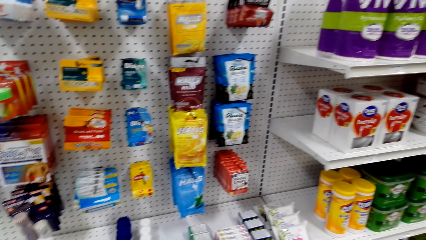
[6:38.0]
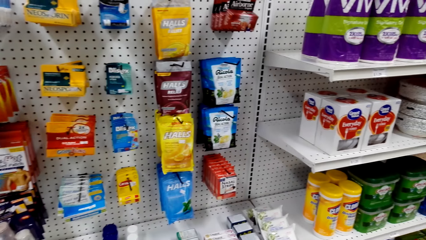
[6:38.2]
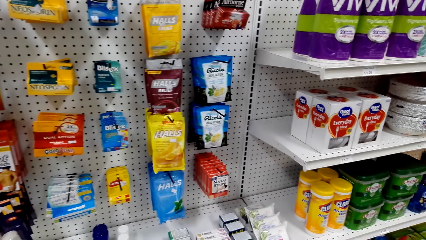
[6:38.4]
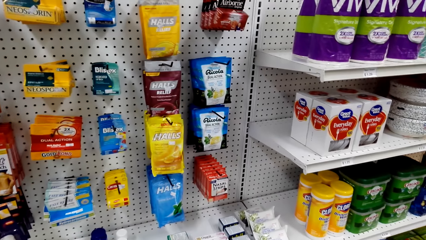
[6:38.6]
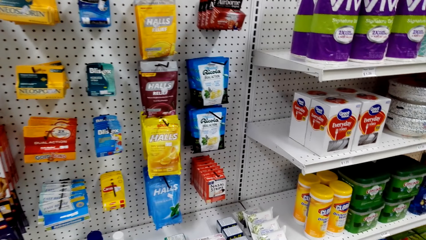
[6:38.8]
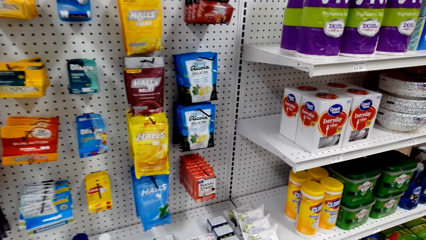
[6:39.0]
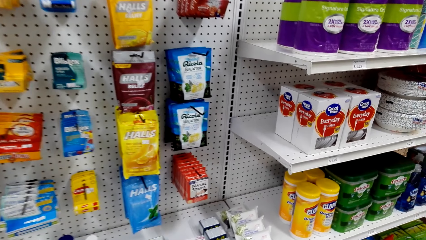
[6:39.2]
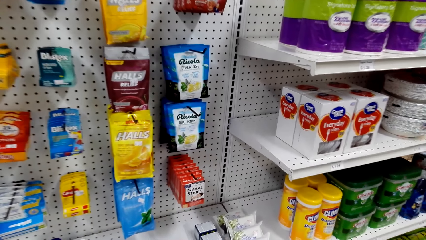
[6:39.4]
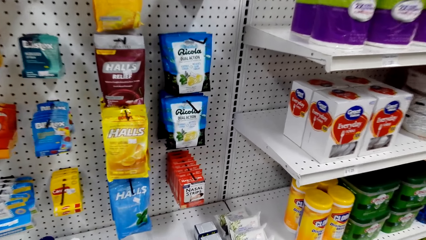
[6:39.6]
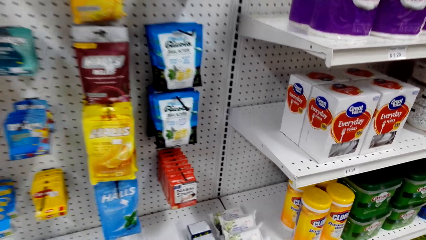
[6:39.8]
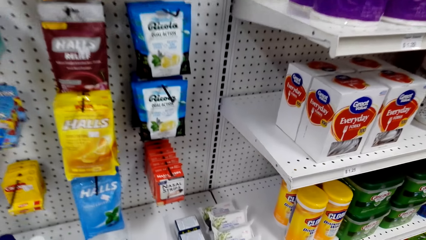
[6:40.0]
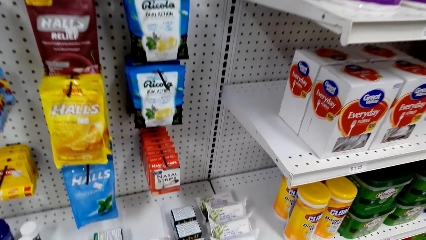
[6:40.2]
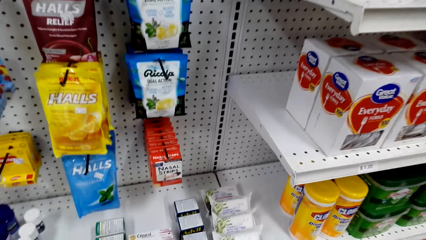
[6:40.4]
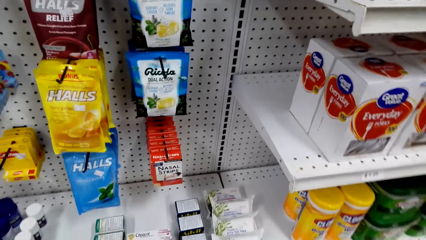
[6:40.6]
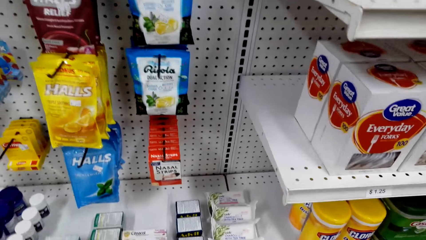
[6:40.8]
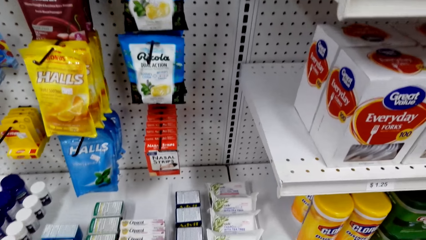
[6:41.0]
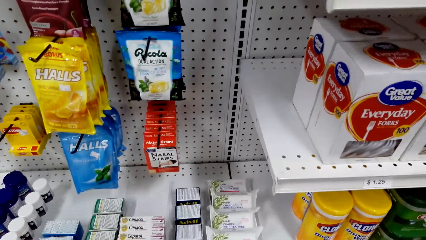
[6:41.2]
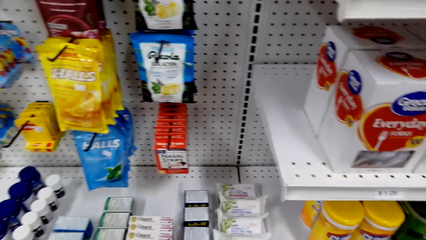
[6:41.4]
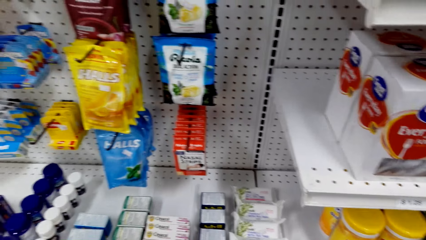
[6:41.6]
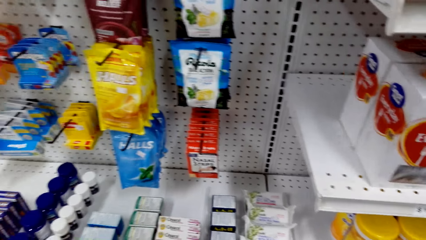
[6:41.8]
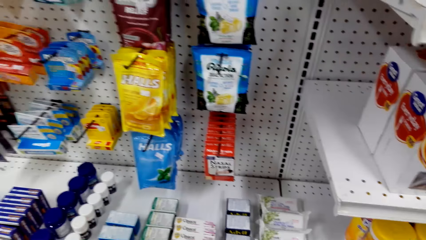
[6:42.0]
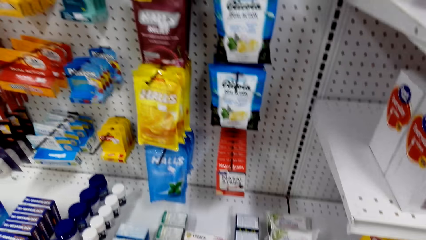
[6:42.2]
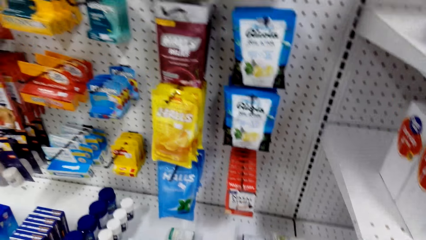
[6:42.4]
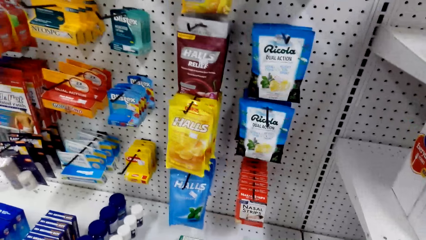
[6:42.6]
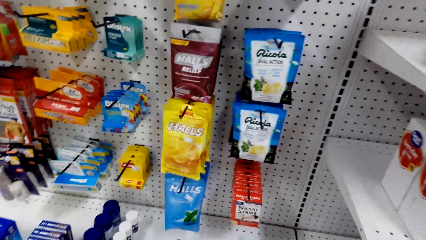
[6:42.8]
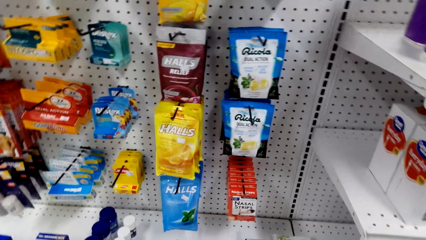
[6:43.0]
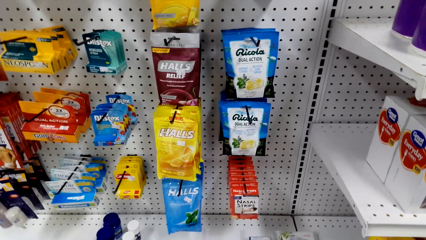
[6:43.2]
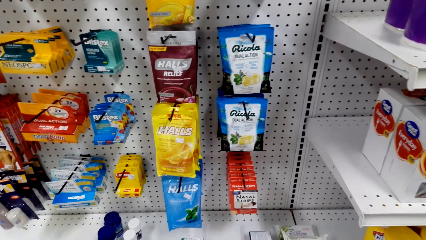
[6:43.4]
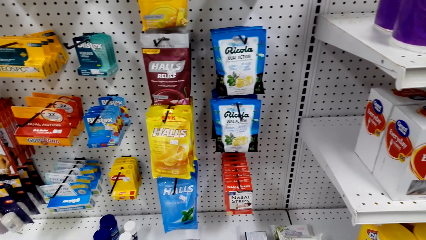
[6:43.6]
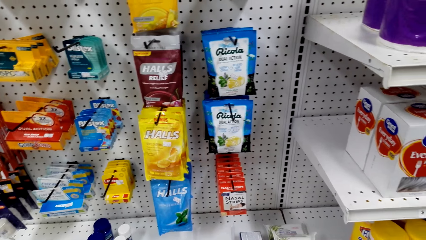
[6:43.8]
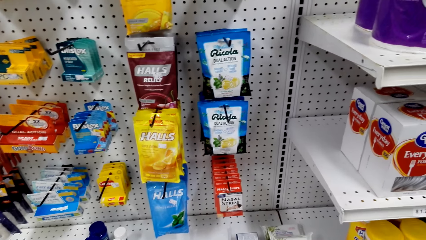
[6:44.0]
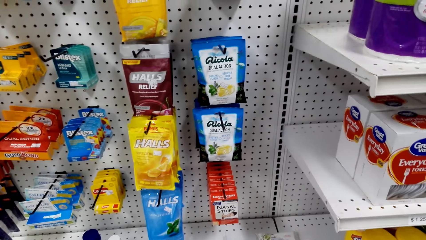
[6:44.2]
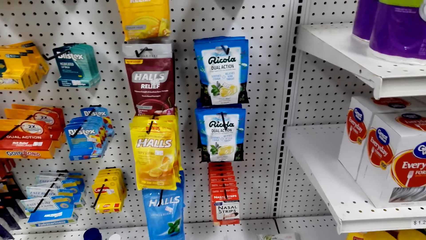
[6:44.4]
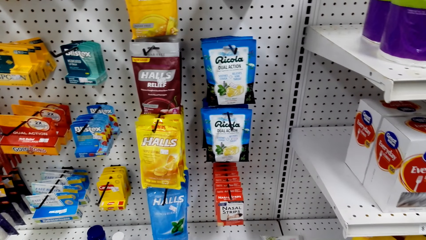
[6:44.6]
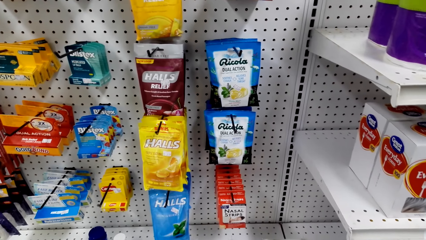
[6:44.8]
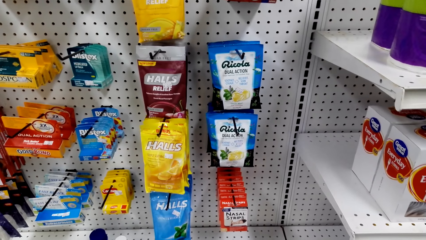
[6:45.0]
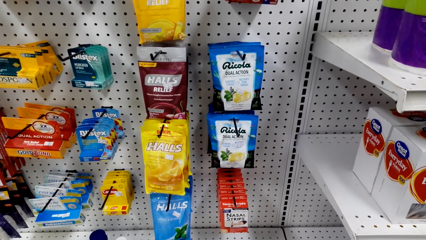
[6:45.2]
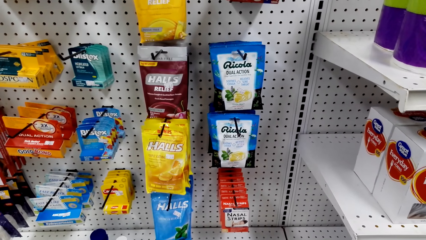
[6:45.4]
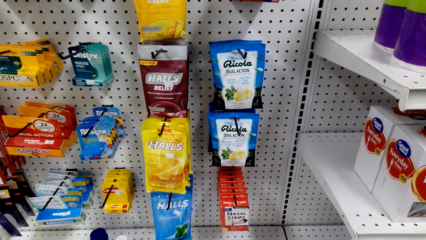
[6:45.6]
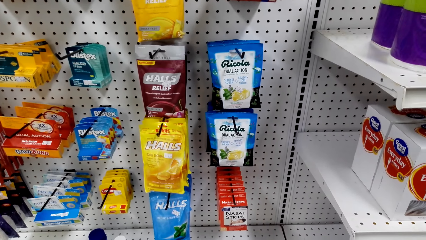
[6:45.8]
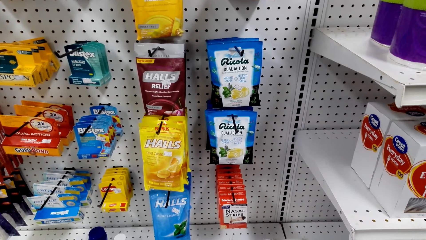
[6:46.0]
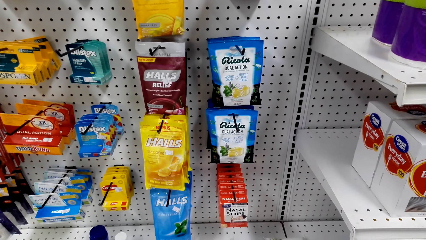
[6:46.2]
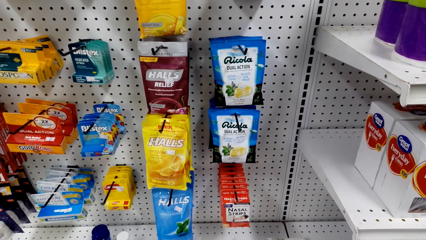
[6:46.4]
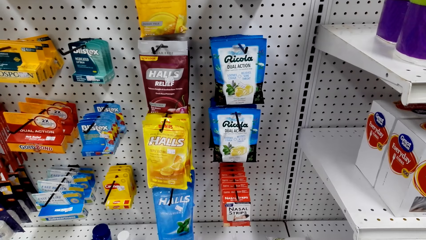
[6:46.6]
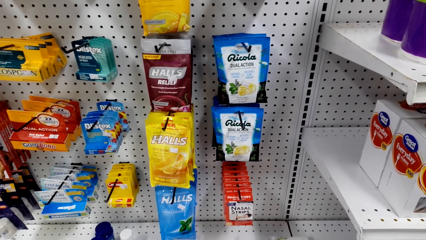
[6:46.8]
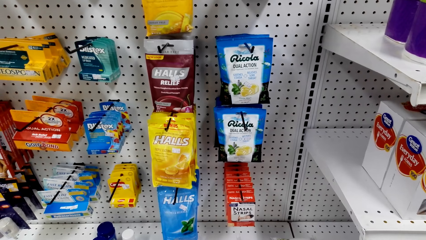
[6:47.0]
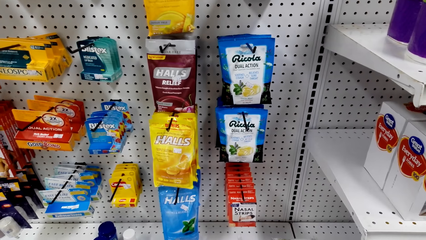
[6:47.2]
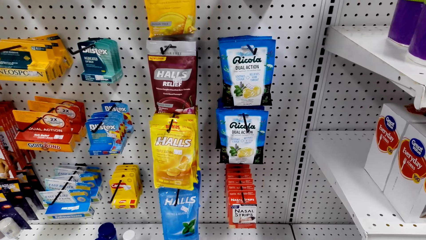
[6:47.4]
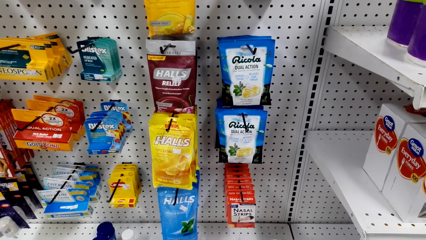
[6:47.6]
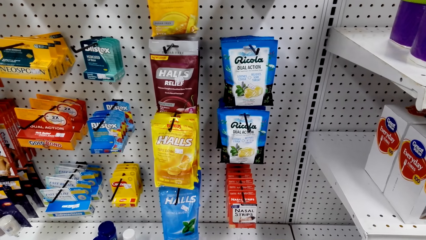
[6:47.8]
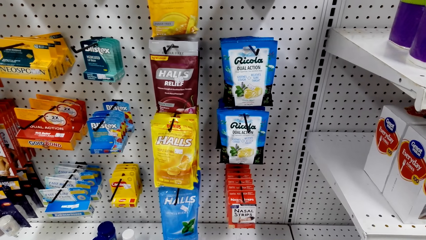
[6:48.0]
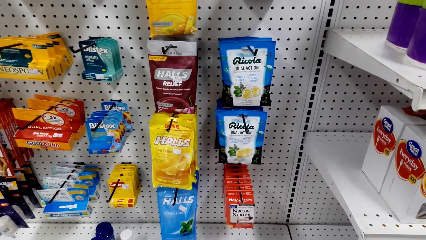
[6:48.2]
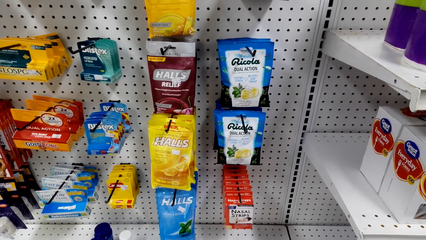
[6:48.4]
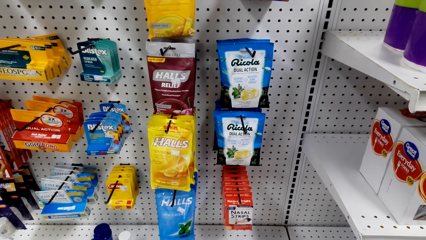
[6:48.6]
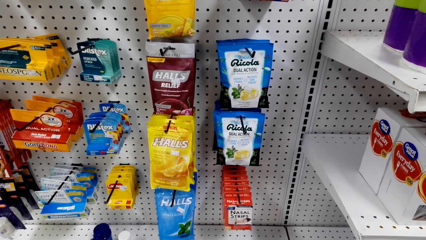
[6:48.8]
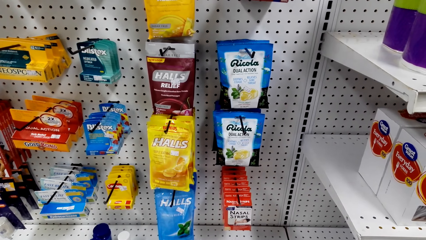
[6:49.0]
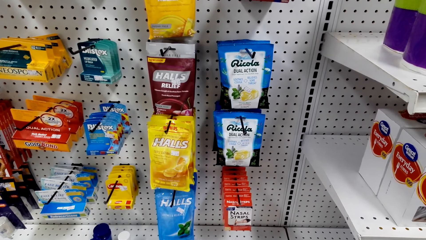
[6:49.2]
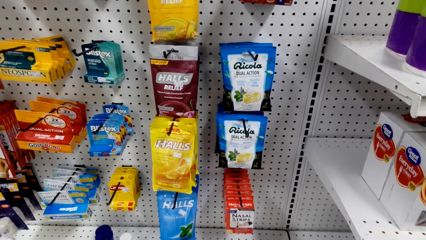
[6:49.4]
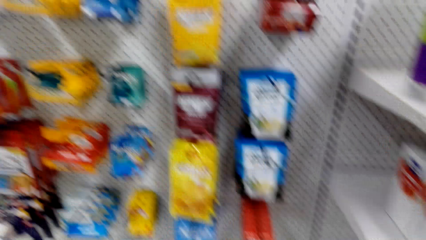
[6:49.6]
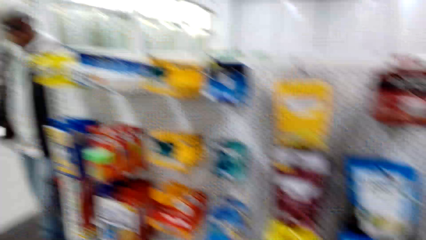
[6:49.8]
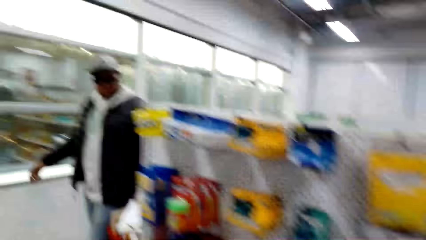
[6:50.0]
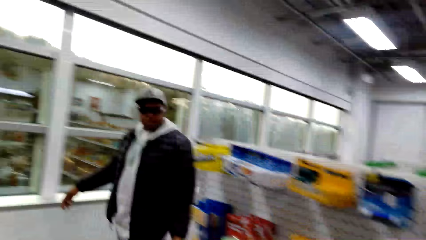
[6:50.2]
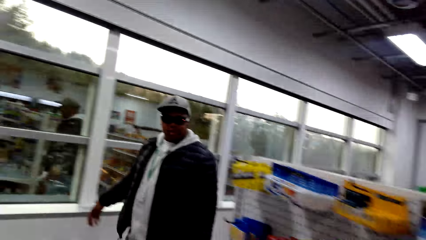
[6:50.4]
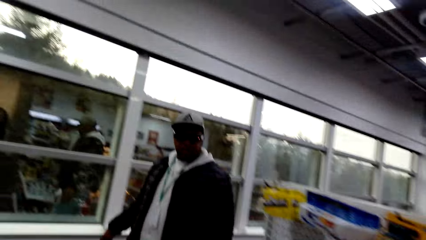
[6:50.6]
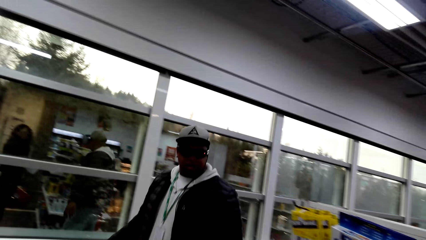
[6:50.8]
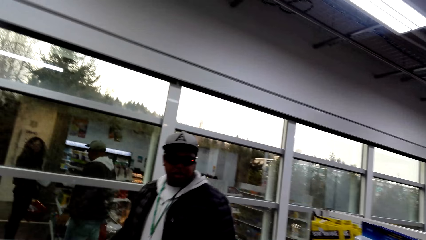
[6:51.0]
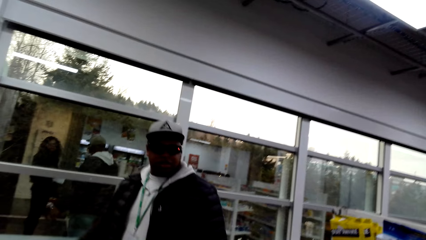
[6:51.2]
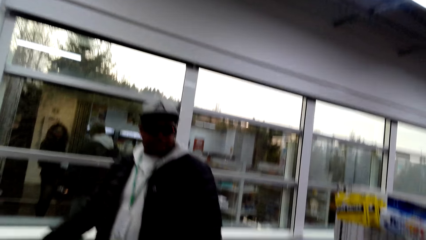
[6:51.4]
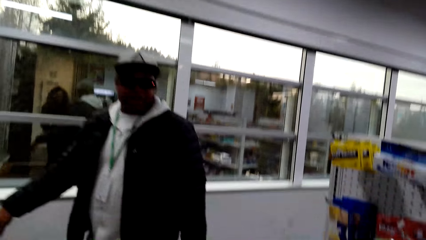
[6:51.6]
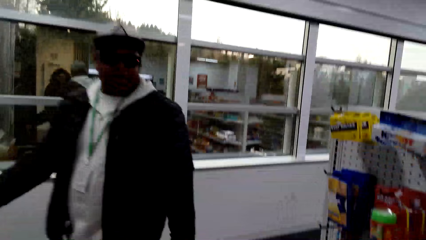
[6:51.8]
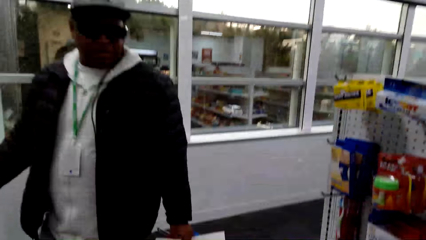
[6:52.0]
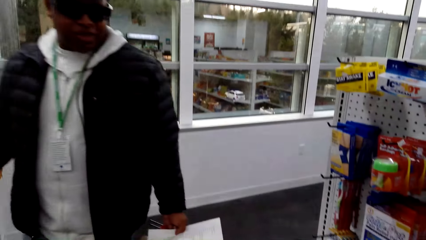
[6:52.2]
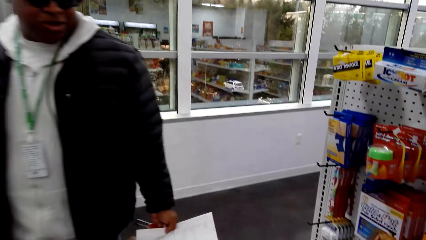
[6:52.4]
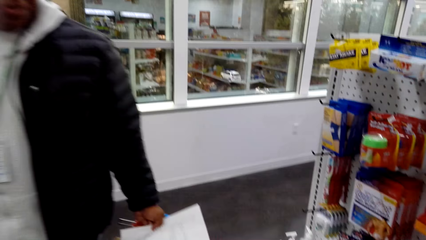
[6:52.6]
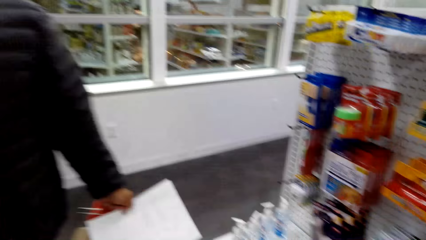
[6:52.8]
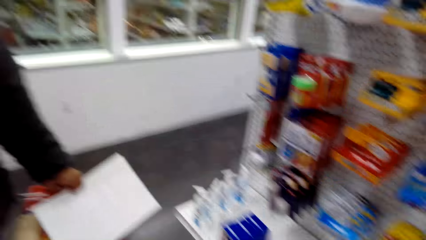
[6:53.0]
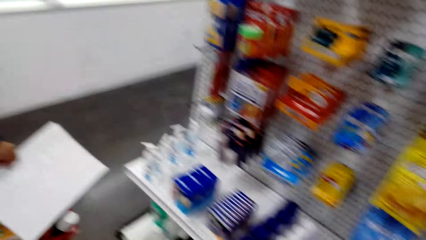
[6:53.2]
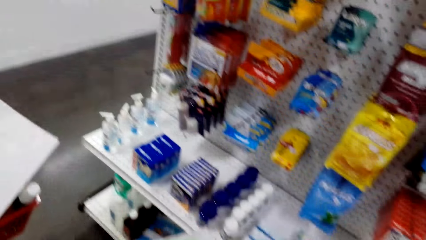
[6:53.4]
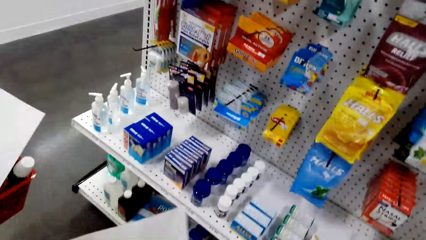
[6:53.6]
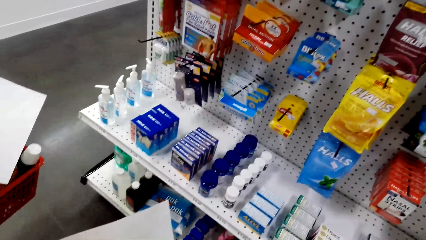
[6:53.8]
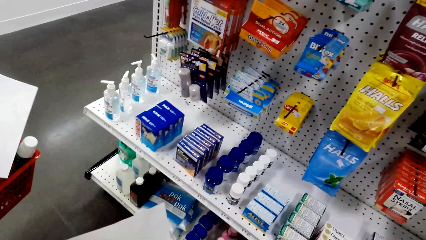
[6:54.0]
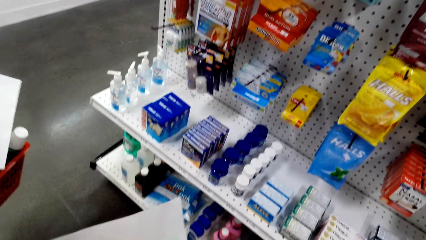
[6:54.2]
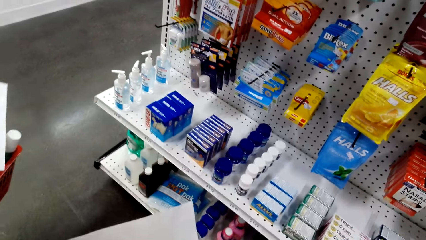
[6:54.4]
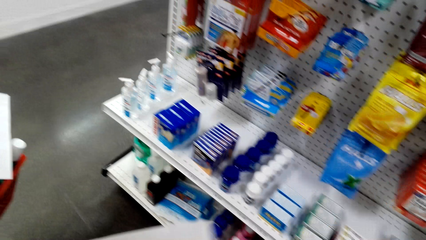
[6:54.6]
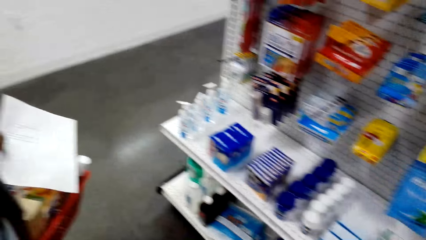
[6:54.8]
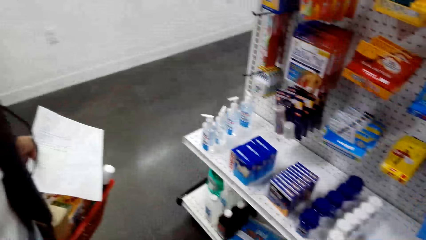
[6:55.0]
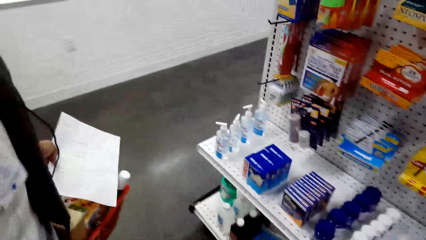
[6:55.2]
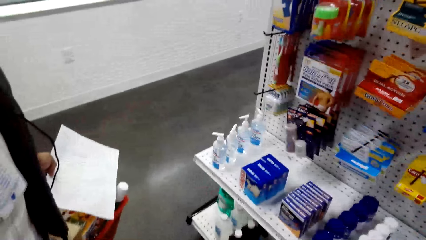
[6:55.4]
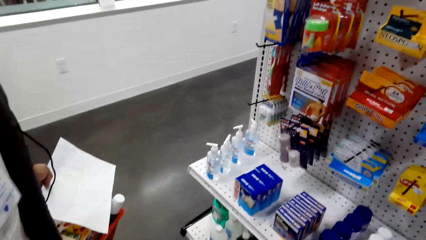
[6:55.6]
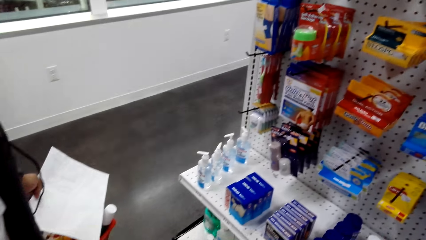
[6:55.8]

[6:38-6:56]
The camera wearer looks around. They look at the shelves. They talk to a man. The man moves around.
